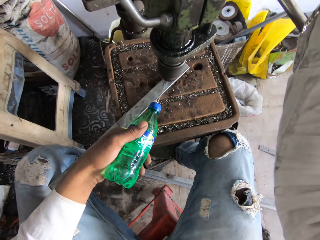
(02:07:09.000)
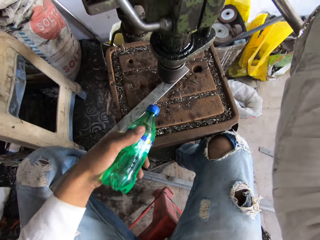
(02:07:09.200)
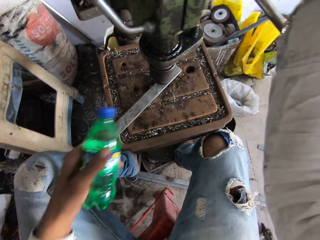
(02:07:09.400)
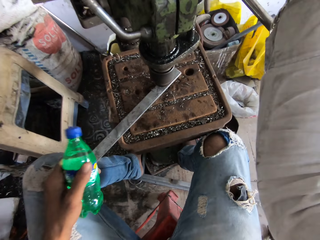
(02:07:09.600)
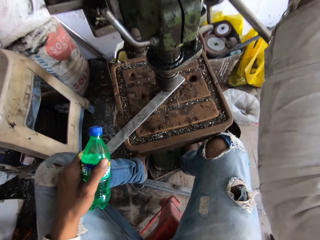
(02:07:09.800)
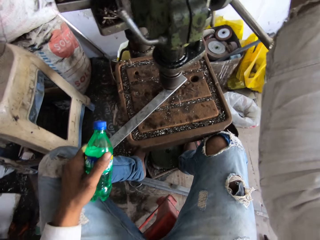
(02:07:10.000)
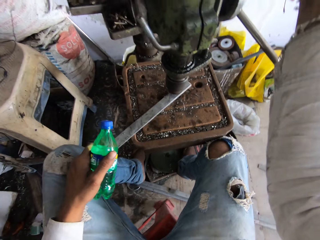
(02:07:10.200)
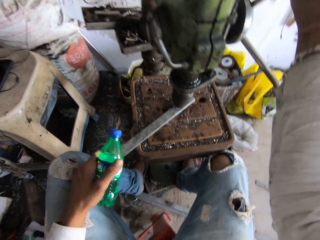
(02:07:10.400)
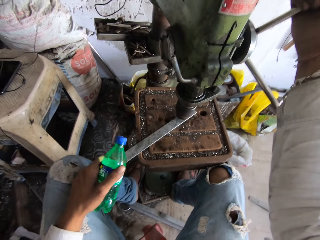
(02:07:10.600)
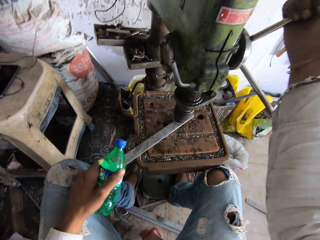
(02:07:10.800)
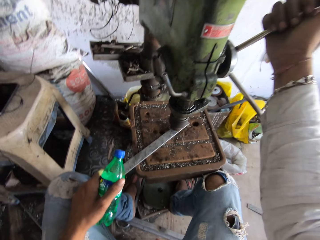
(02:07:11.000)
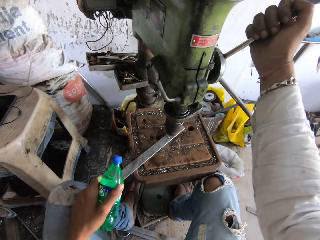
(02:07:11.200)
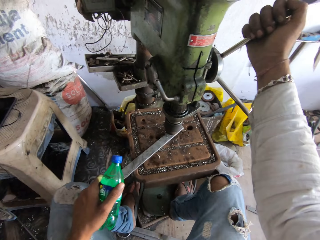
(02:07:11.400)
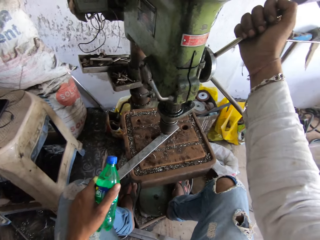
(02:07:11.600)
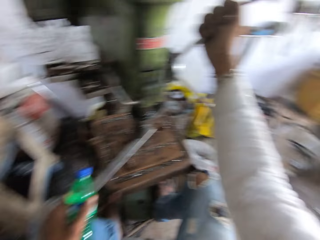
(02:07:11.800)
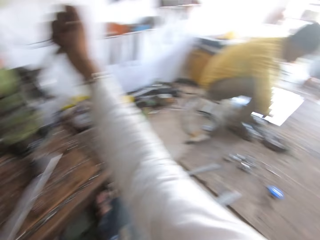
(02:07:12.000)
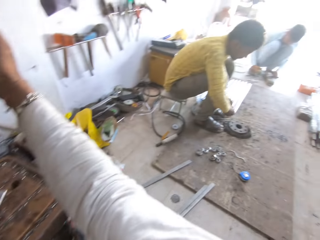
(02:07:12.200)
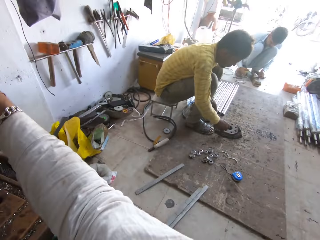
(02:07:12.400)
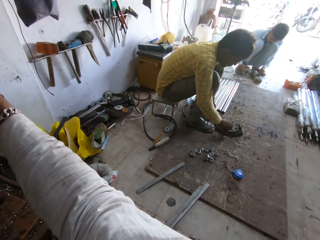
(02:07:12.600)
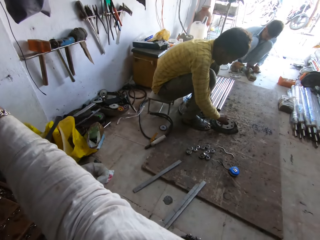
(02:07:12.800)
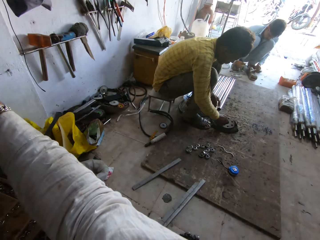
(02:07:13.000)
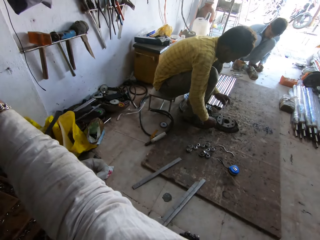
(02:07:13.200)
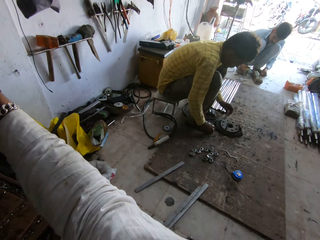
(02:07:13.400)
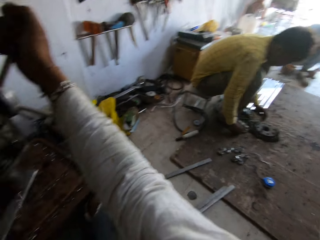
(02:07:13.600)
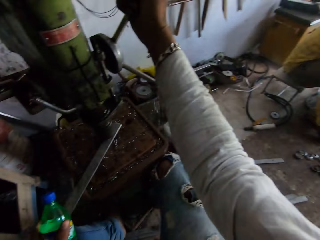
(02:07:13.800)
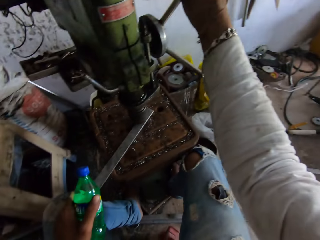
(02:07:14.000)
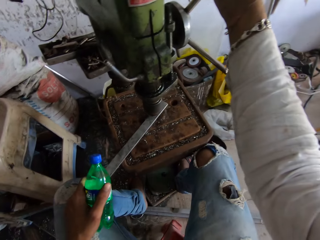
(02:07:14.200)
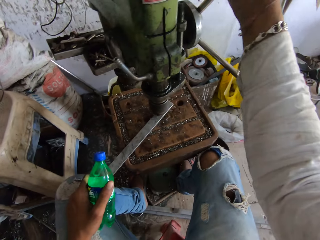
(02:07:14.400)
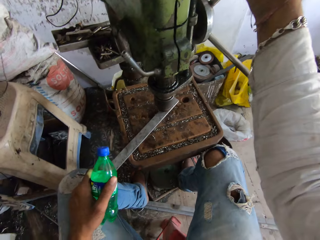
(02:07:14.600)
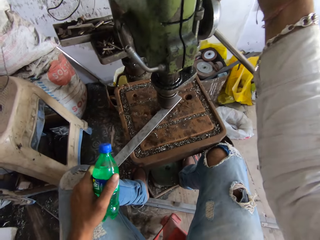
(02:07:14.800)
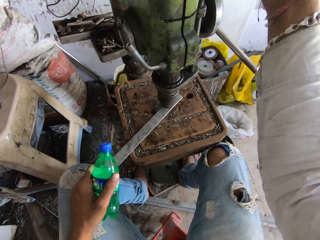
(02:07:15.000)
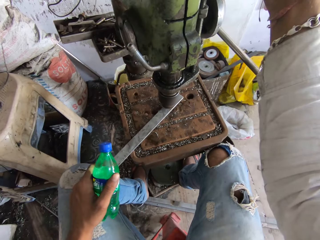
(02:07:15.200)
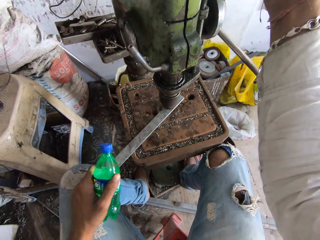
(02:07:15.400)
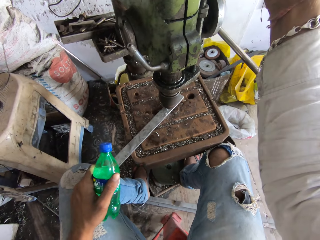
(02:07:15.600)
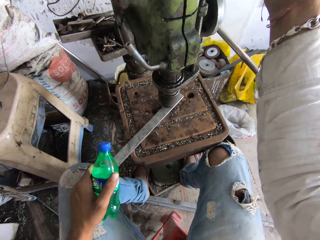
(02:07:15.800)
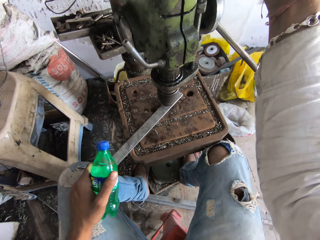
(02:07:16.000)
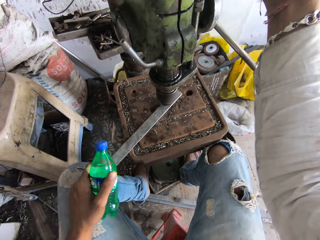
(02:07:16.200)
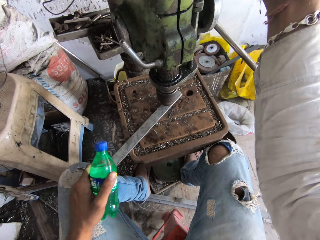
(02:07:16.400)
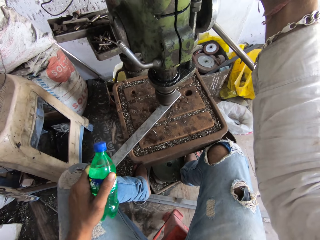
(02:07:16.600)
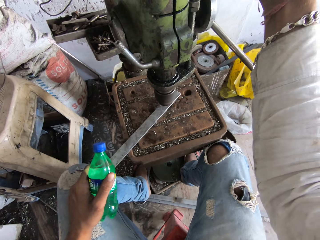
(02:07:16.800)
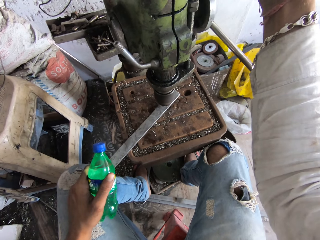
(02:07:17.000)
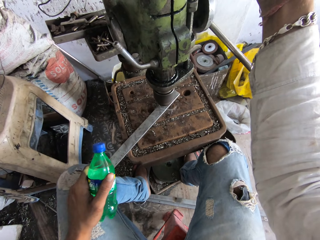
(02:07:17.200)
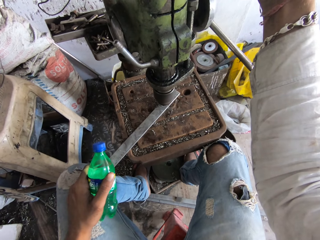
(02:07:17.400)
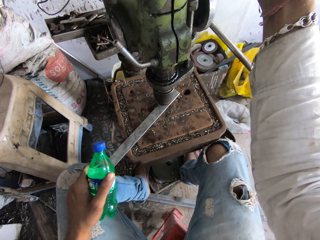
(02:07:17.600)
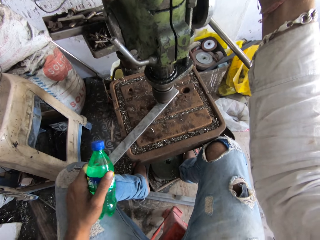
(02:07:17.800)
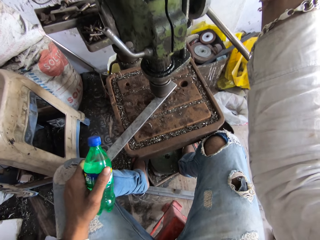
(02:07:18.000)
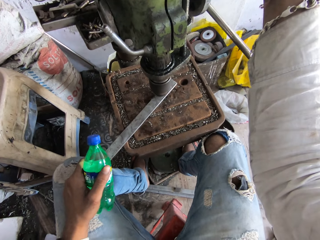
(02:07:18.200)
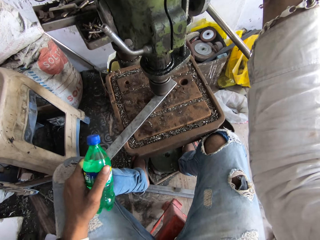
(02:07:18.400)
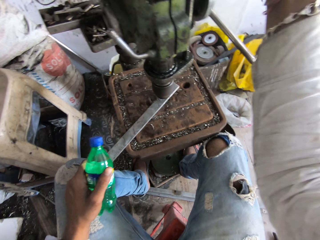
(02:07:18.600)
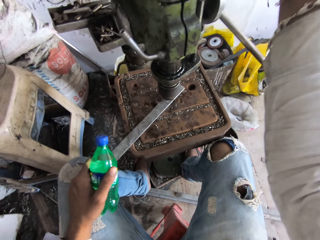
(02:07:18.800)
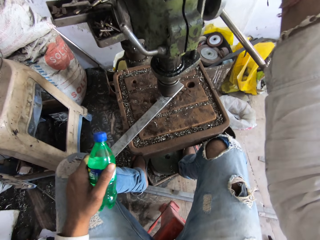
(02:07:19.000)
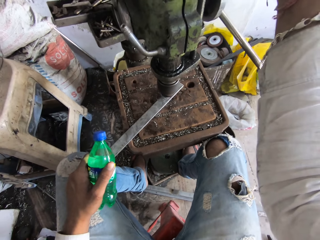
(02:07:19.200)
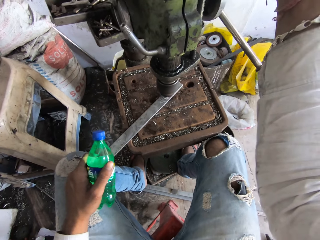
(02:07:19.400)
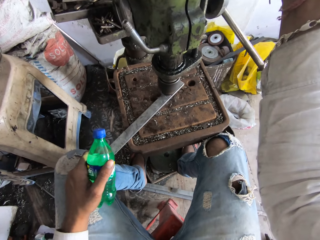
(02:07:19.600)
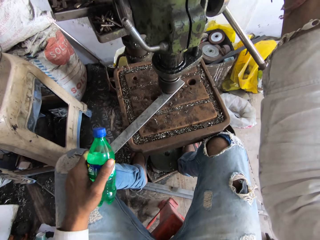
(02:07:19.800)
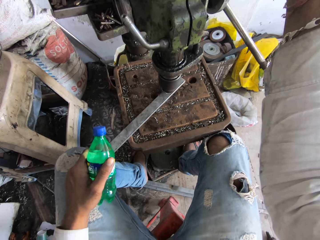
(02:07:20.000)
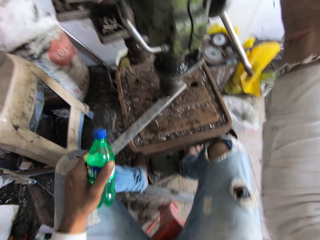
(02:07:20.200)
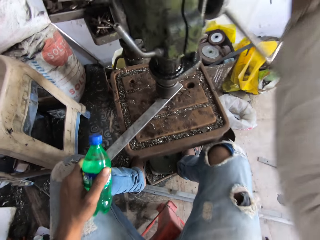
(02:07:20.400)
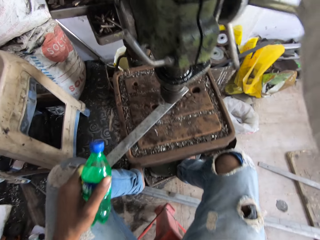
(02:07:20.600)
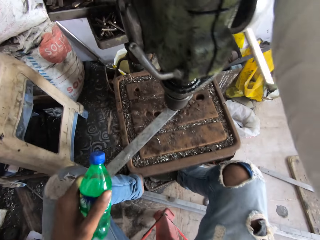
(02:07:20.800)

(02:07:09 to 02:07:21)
The camera wearer cools the metal with water. He pours water on the metal. He drills the metal. He looks around the welding room. He drills the metal. He moves the driller with his hand.

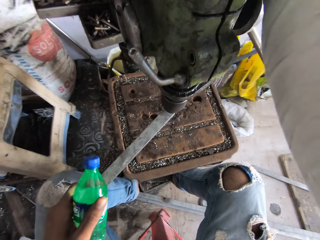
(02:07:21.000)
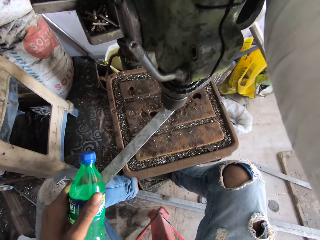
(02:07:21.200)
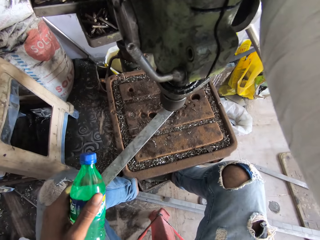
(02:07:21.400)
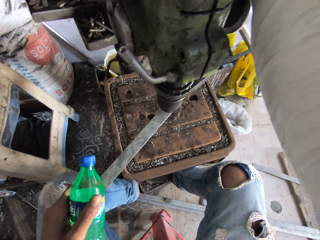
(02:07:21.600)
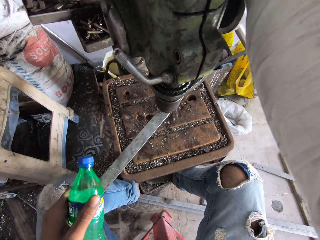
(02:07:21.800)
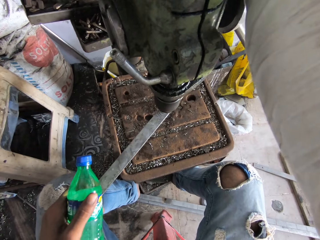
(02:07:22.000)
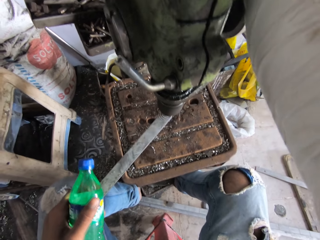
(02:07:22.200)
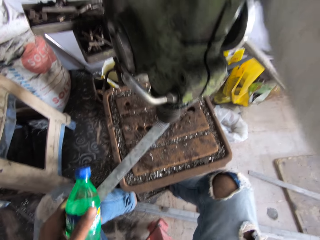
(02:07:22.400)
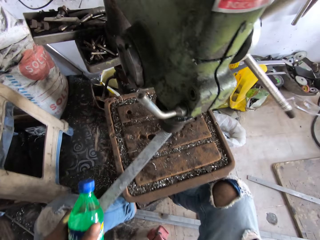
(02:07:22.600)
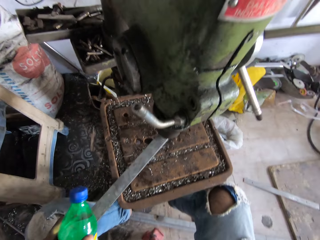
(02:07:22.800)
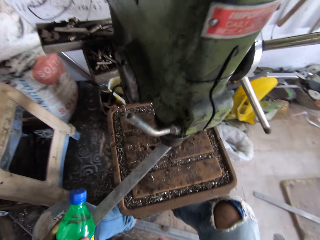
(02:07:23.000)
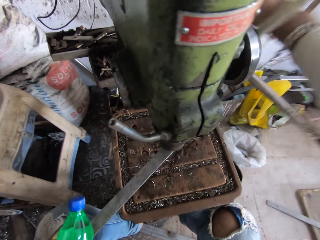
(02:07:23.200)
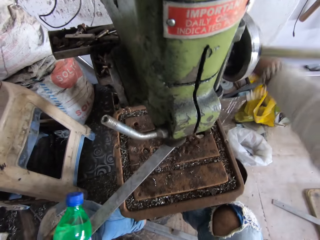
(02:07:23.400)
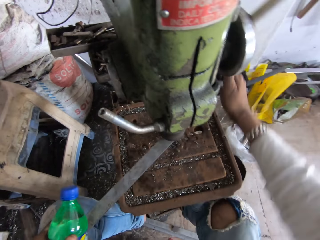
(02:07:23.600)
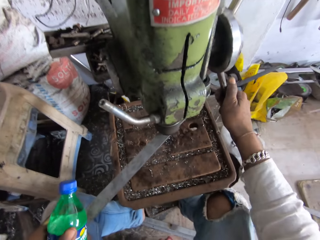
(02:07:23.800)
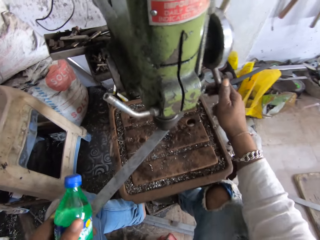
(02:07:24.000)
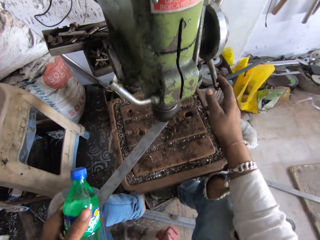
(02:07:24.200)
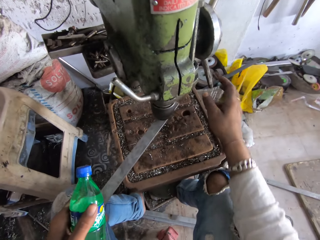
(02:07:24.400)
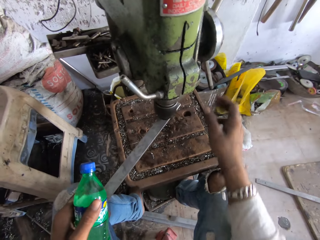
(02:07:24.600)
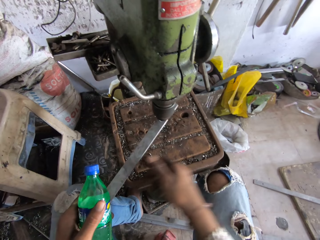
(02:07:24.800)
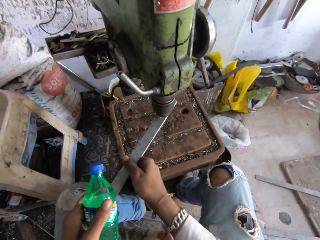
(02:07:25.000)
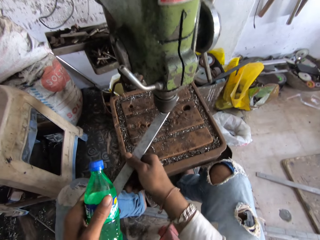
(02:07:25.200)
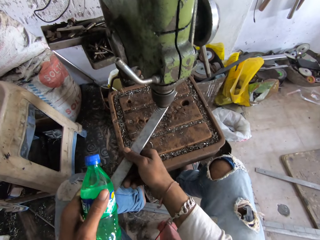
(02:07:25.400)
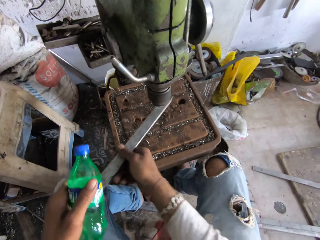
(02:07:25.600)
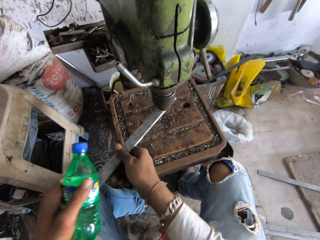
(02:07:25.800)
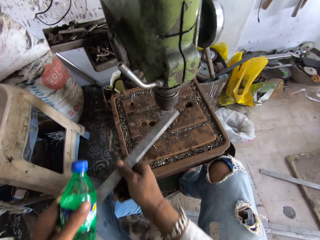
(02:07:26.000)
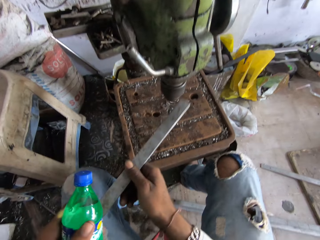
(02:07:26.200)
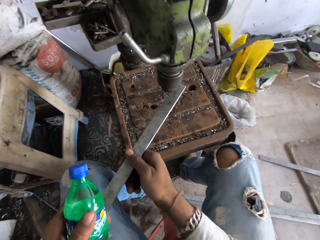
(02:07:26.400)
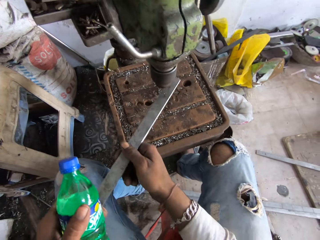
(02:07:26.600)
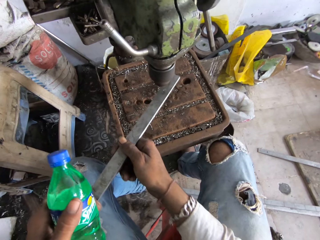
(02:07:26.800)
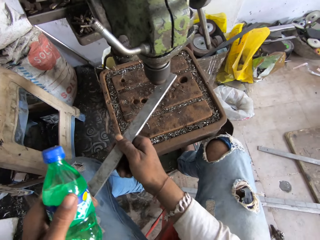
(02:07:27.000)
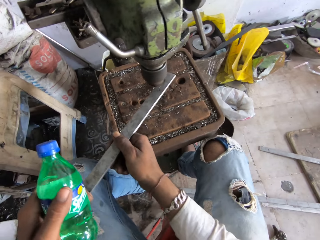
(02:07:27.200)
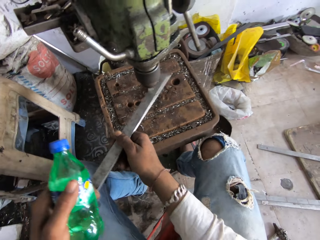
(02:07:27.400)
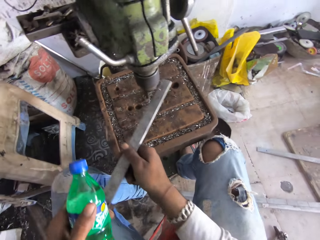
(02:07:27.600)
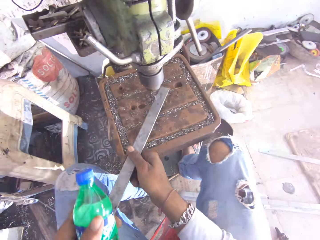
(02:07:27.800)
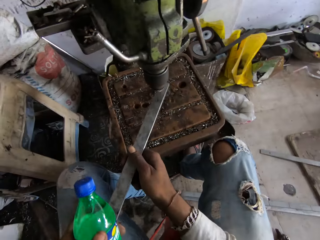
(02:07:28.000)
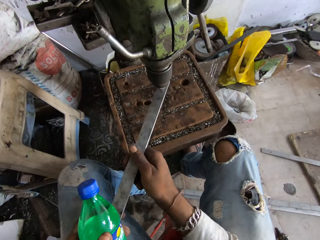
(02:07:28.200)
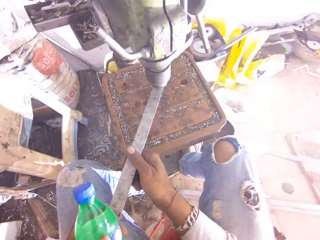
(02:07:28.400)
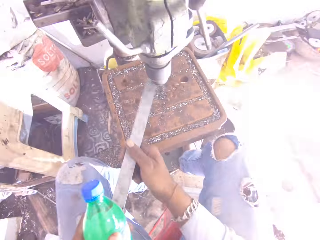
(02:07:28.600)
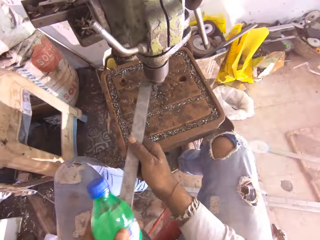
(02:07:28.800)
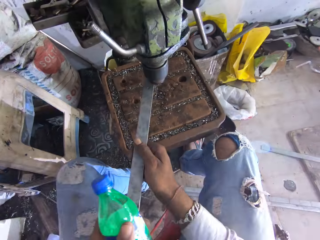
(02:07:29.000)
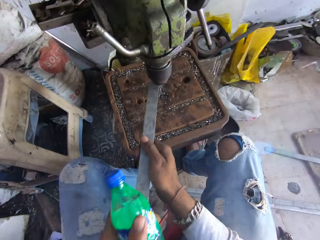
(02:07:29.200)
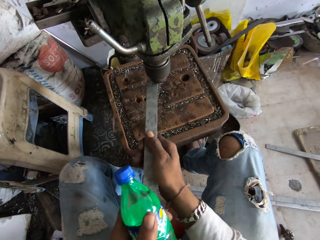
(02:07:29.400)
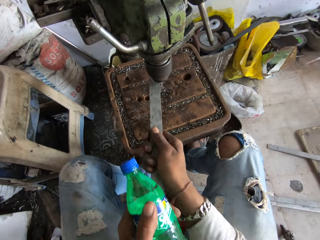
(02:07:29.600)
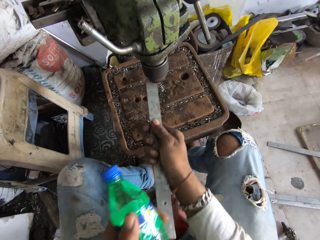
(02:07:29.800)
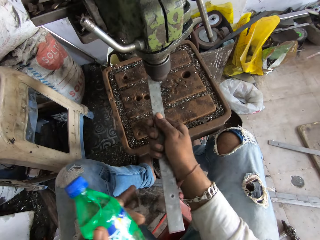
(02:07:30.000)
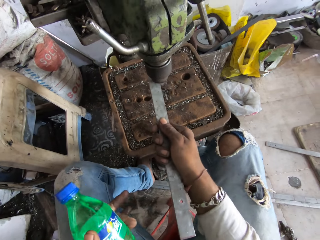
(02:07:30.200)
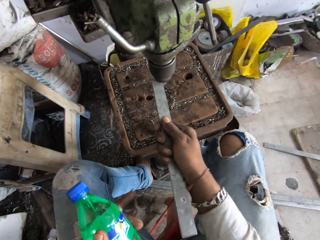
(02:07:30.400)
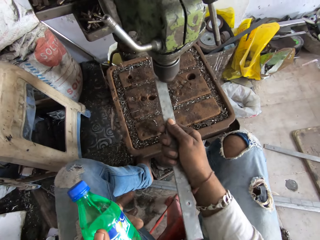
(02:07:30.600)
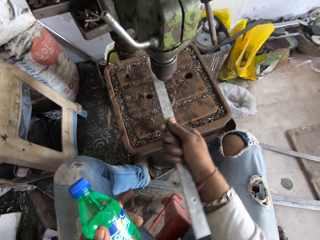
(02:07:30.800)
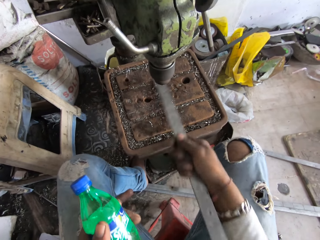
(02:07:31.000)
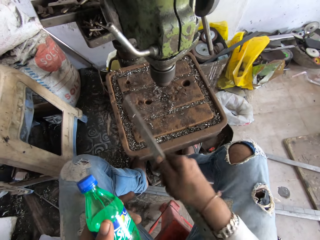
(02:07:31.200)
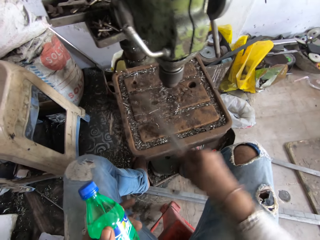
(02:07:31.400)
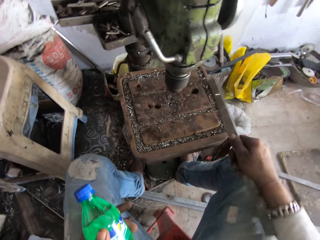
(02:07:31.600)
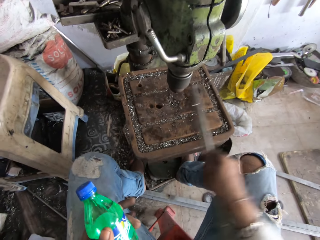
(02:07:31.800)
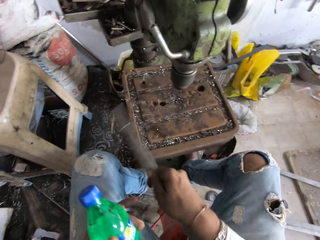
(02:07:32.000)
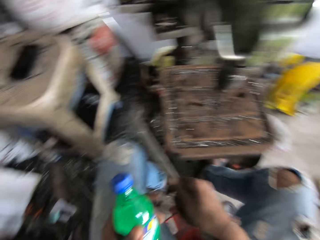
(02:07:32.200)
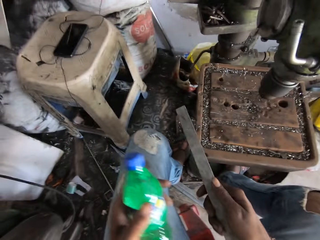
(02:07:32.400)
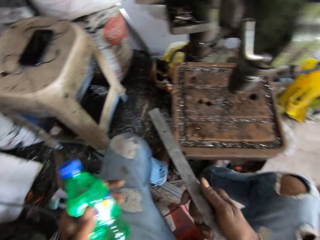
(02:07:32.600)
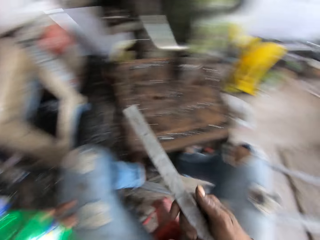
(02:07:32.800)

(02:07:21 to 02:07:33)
The camera wearer pulls the hand wheel. They drill the metal. They turn the hand wheel. They remove the metal from the drill machine or driller. They put the metal under the driller. They drill the metal with the driller. They move the metal on the drill machine chuck. They wipe the dust out of the stand. They move the metal on the table.
